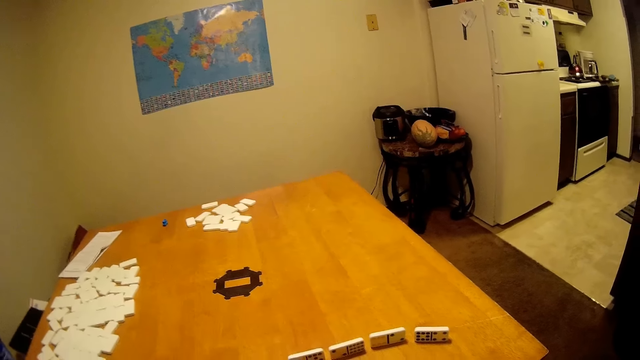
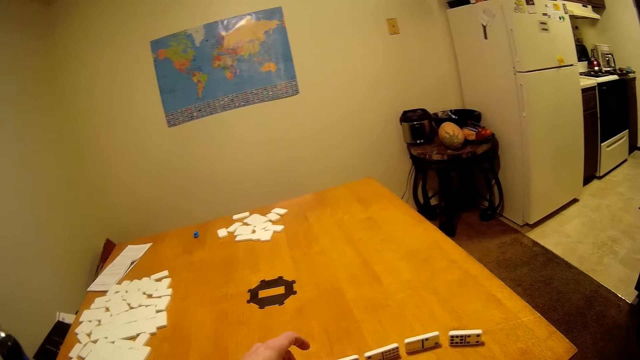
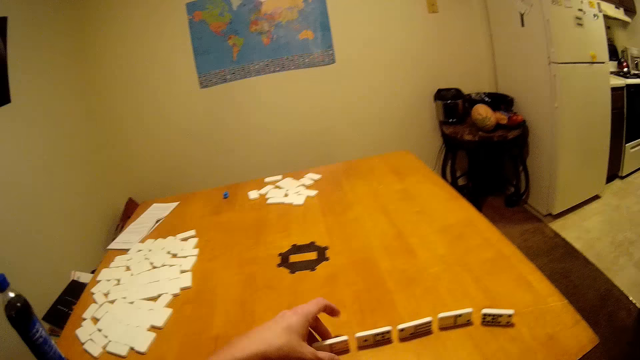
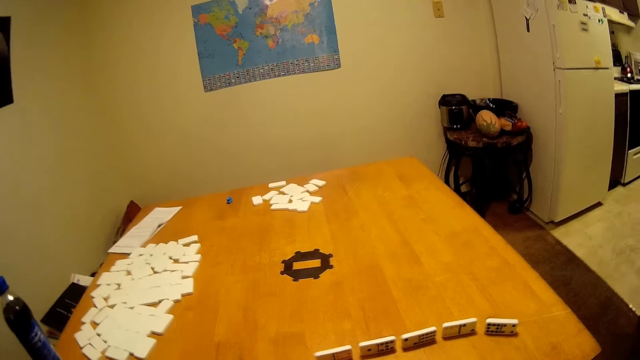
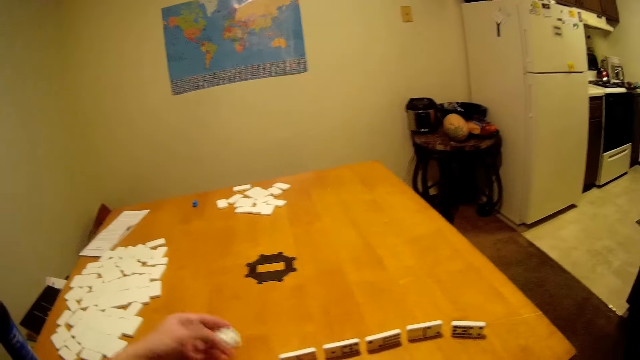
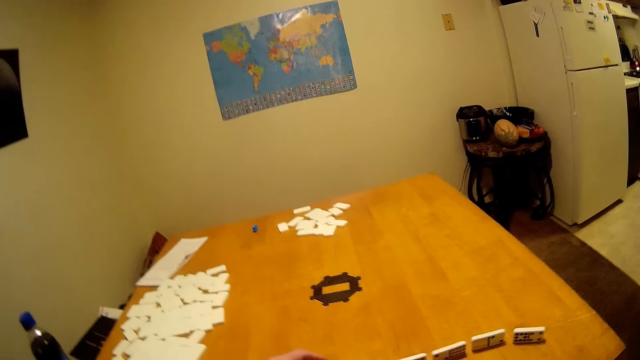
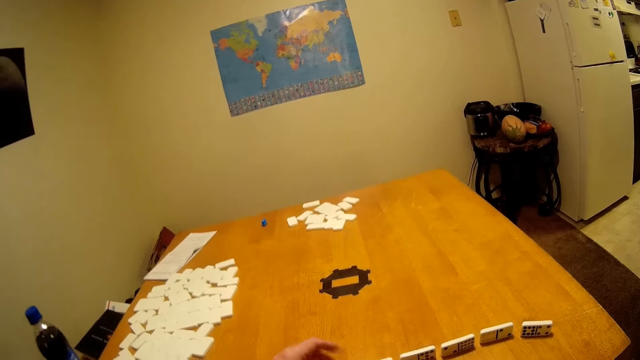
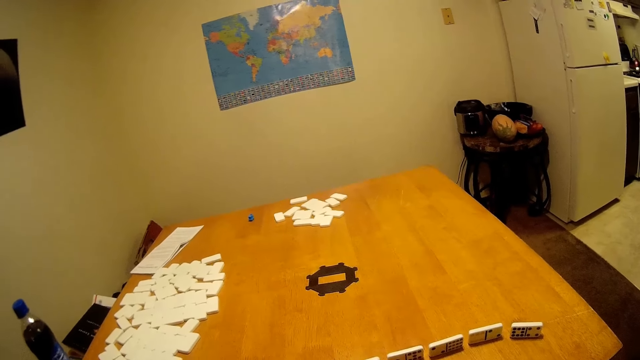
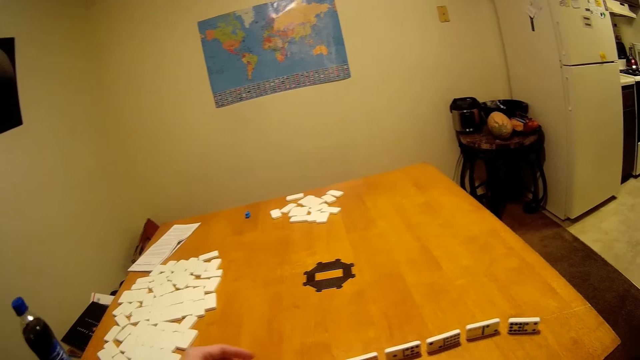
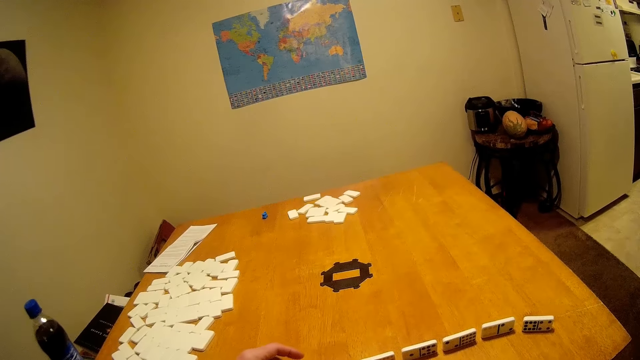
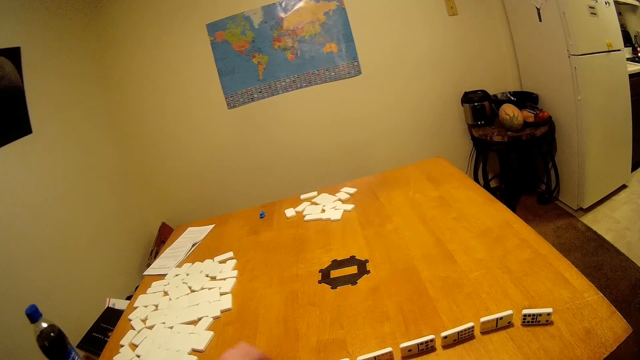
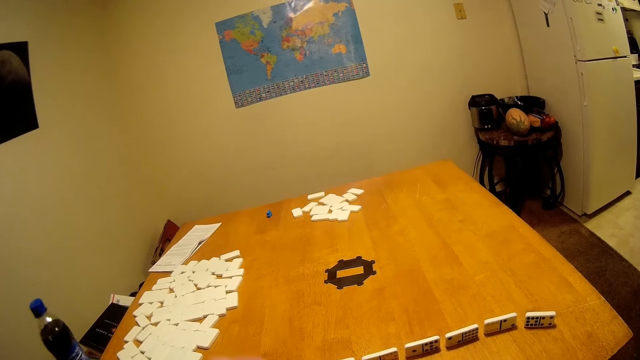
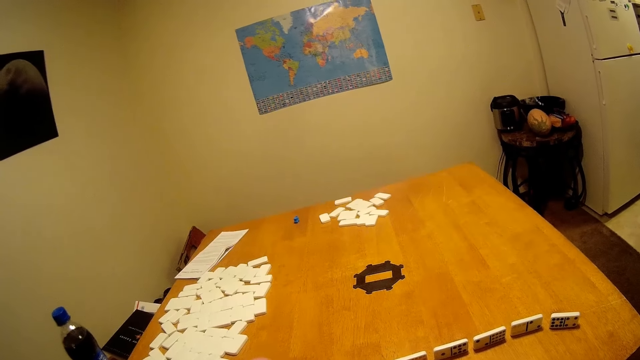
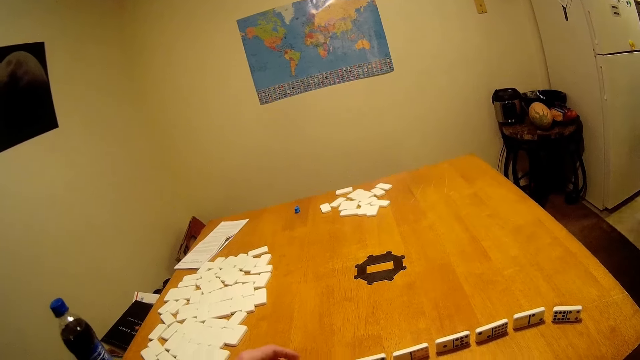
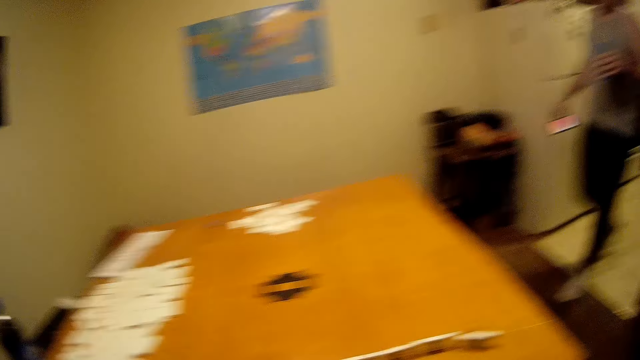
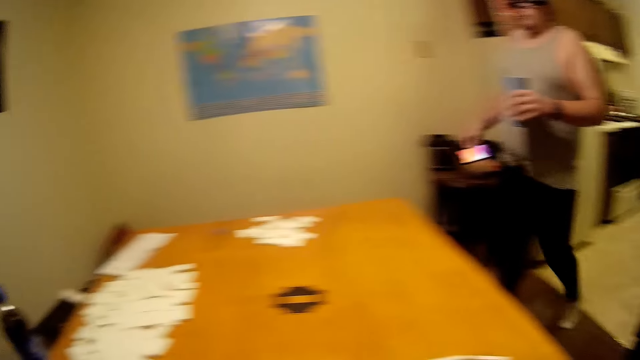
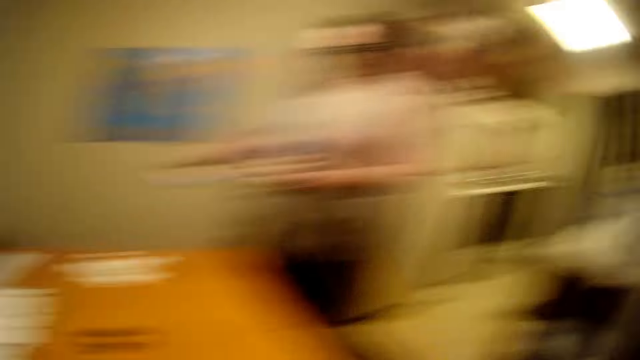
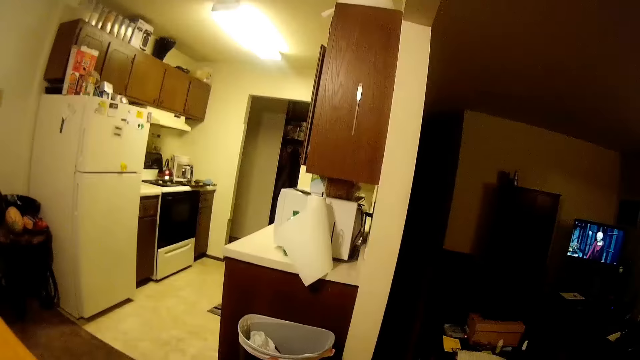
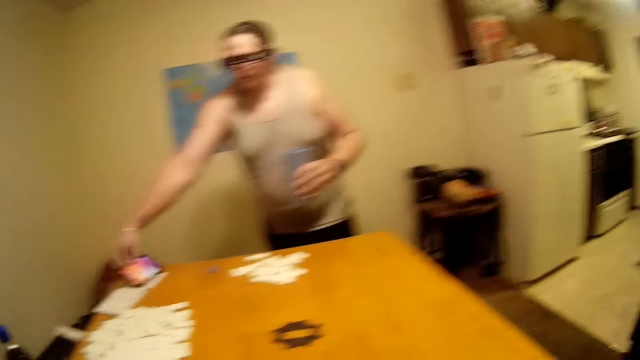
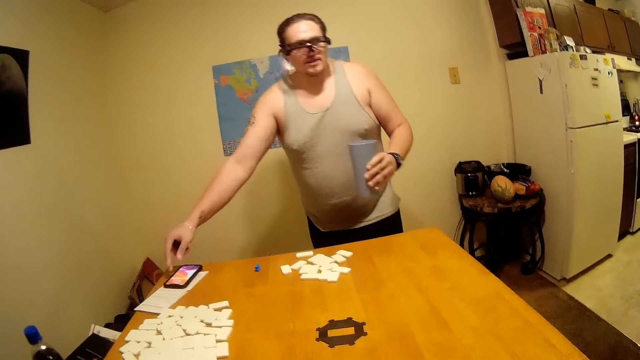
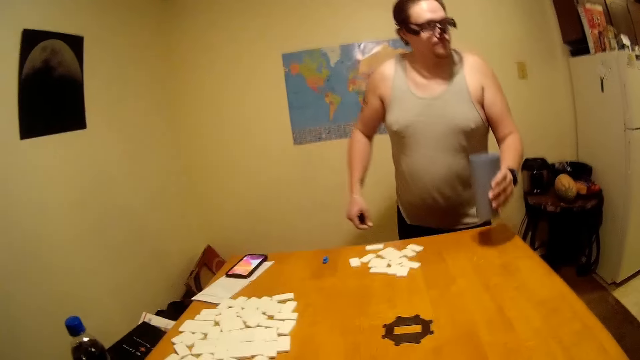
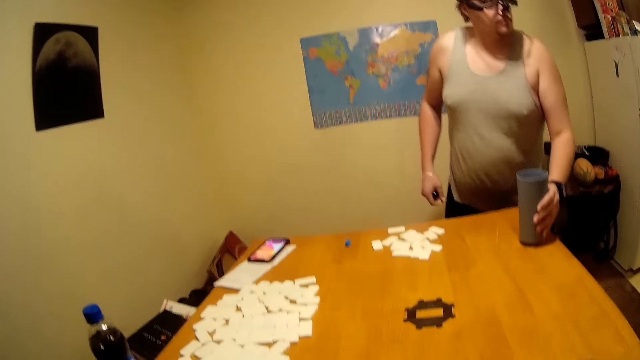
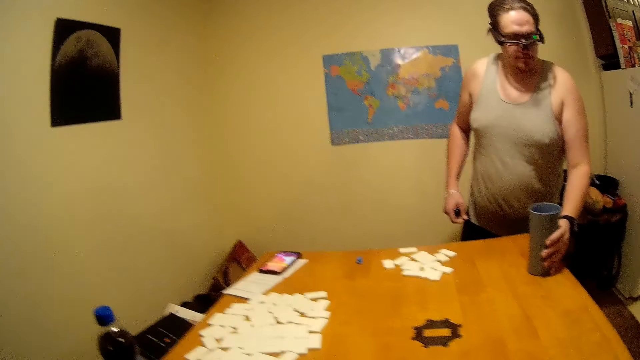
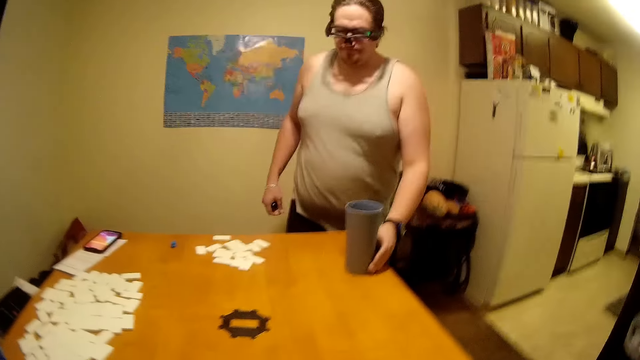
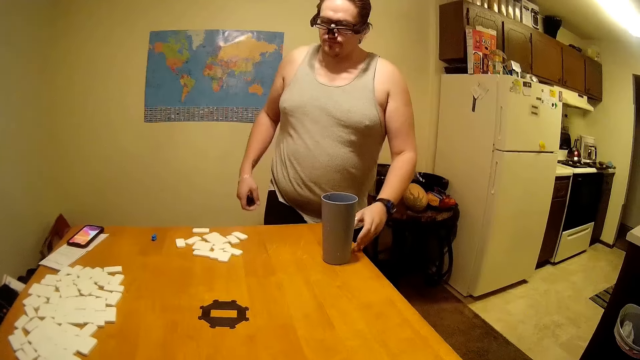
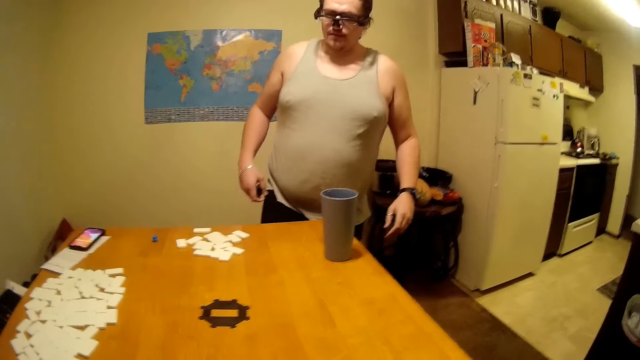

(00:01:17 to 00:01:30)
A person walks back. The person walks in with his phone and a cup while talking. The person puts the phone on the table.

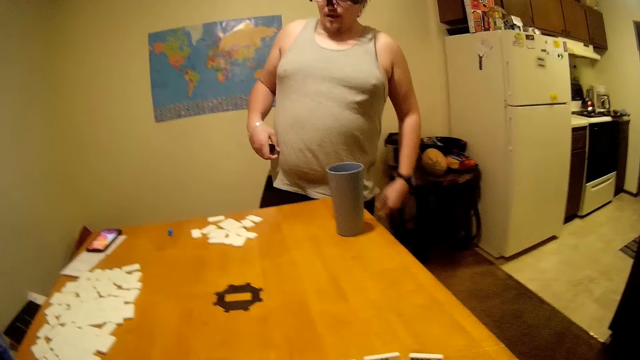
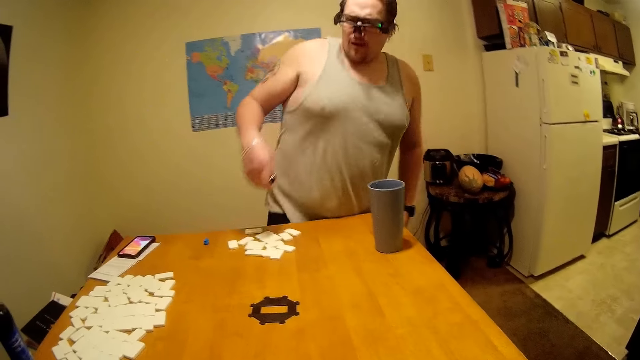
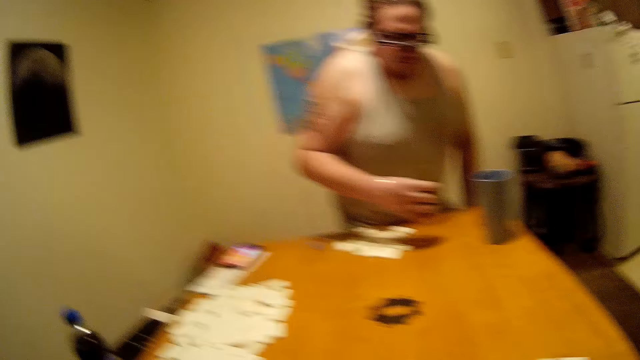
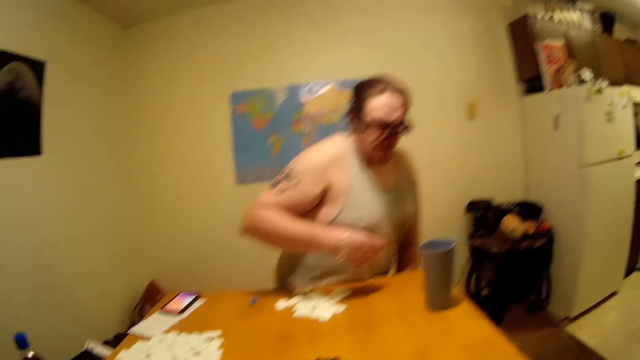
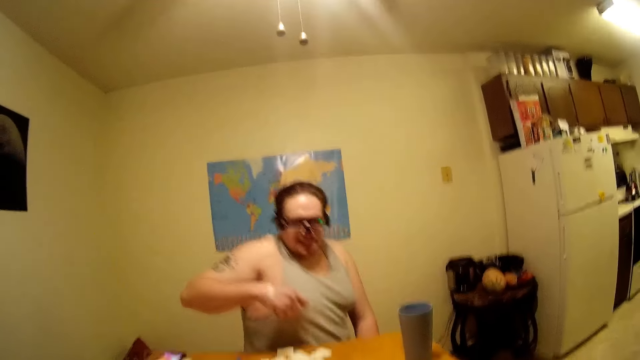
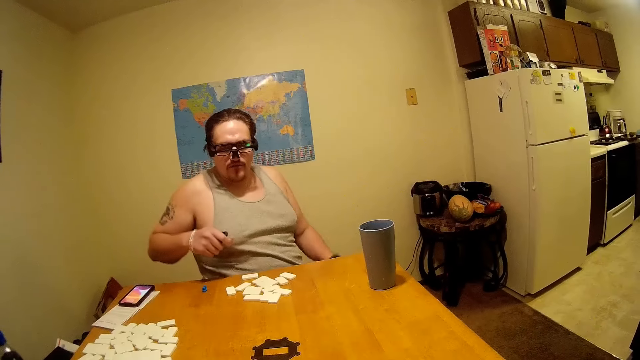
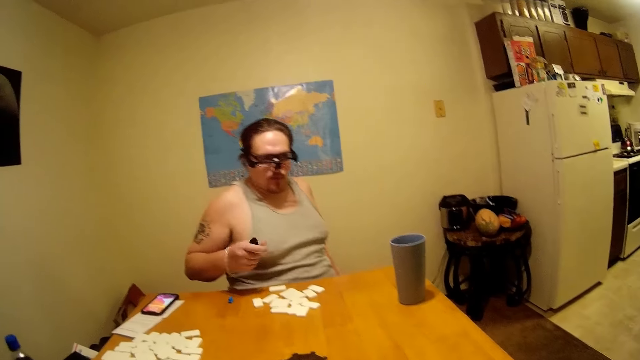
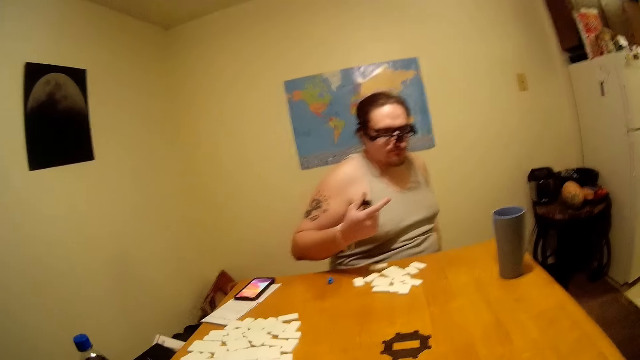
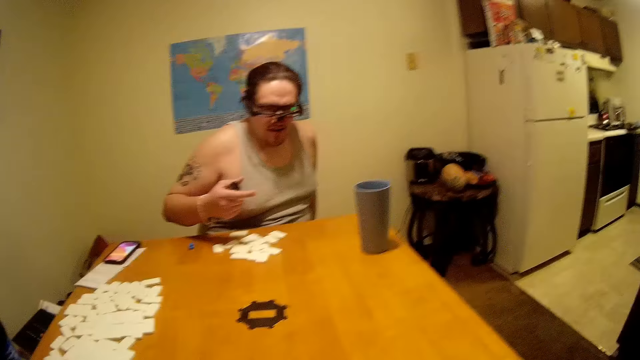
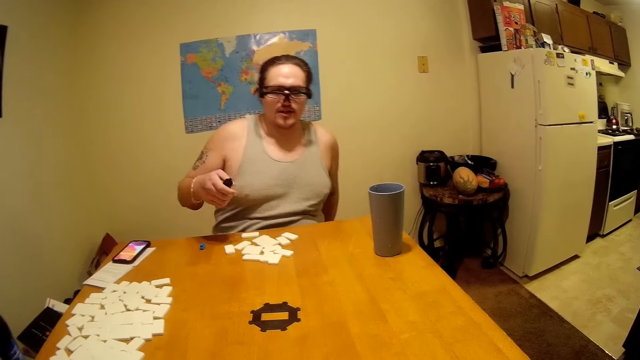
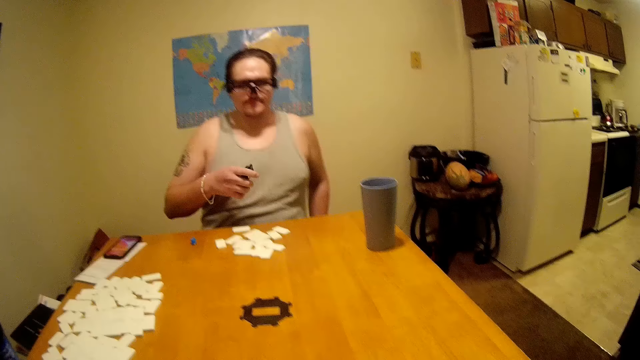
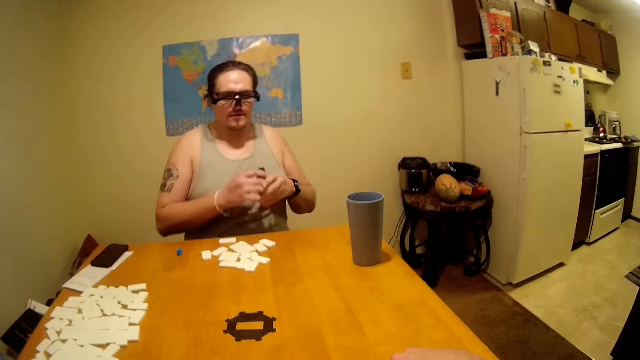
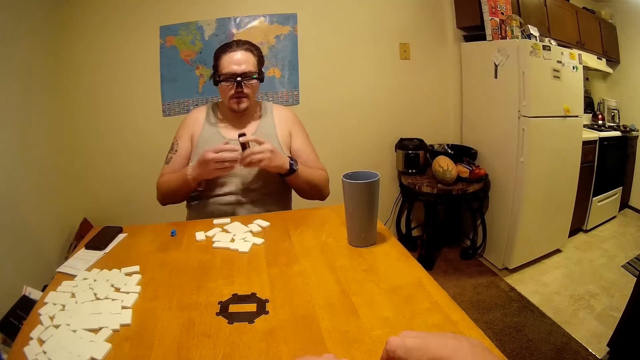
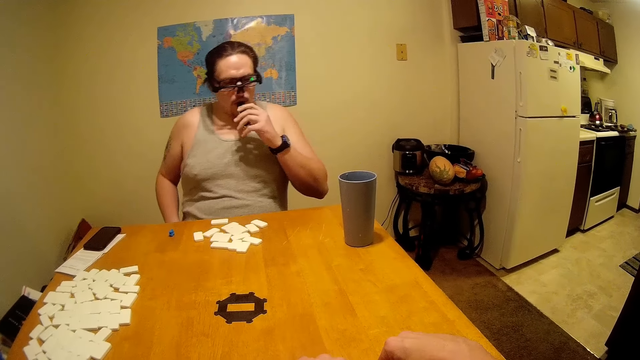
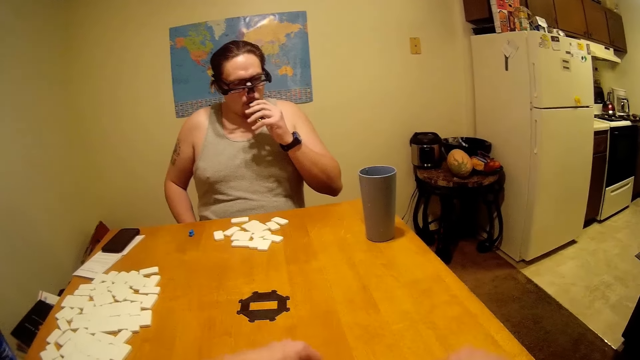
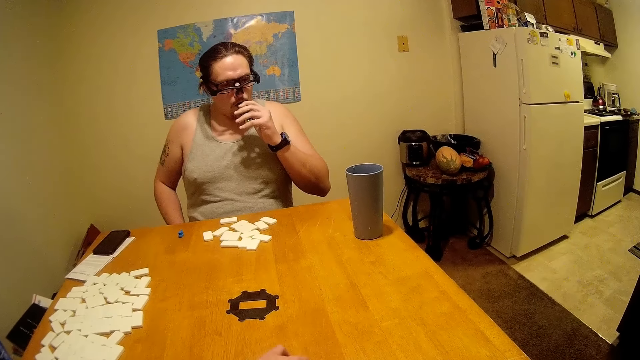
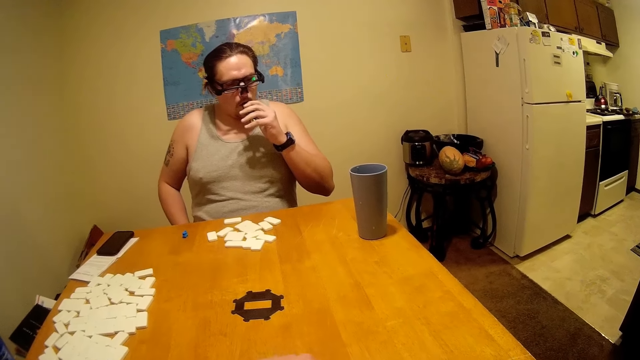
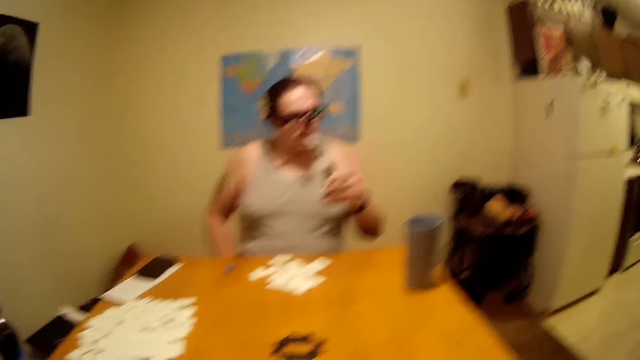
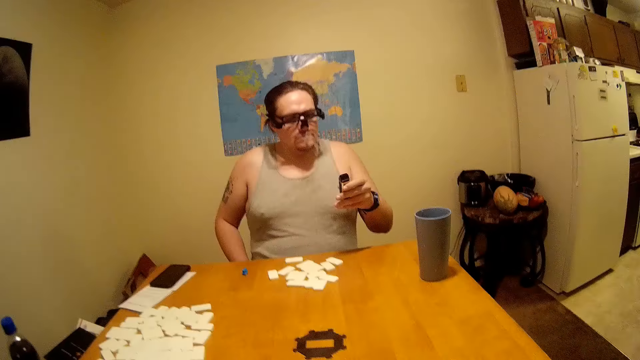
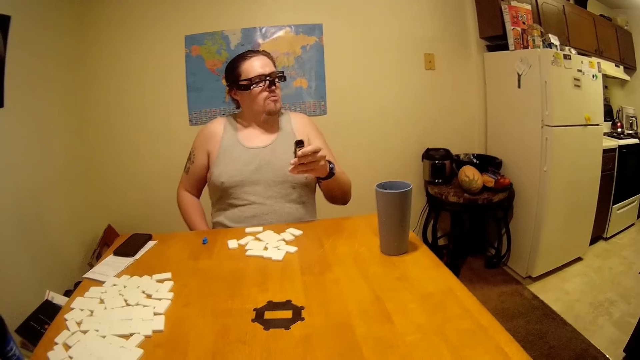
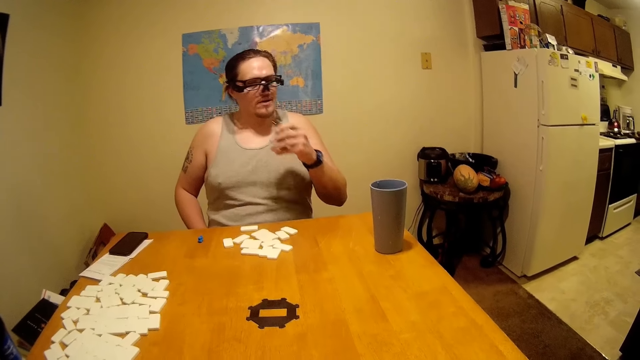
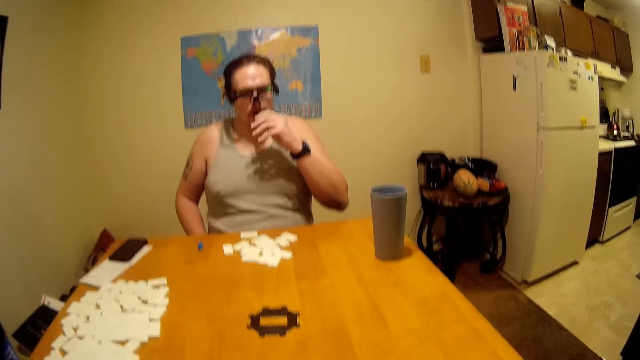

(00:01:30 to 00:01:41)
A person sits down. The person sniffs. The person smokes. The camera wearer talks.
